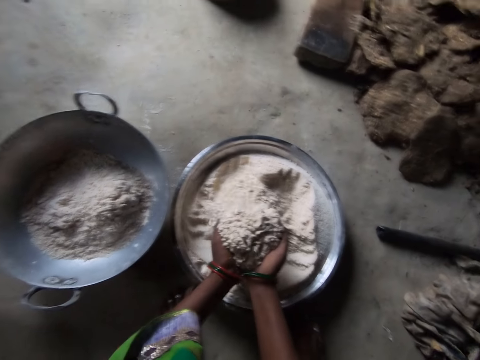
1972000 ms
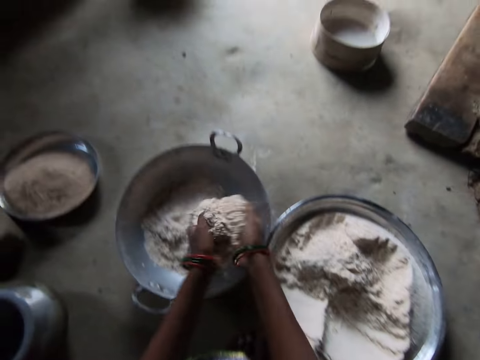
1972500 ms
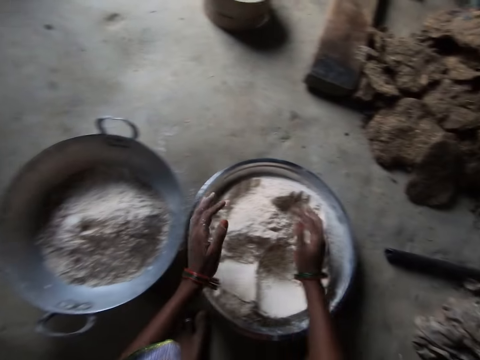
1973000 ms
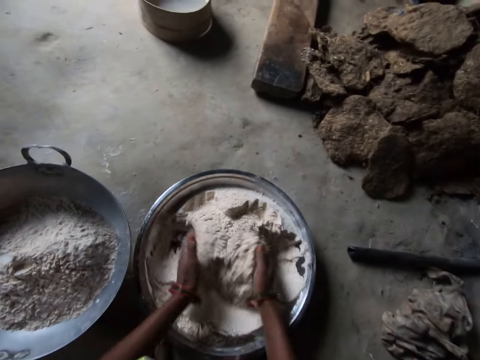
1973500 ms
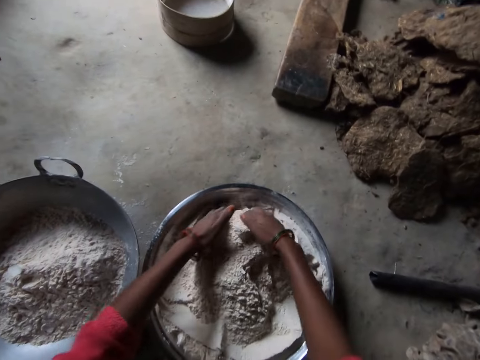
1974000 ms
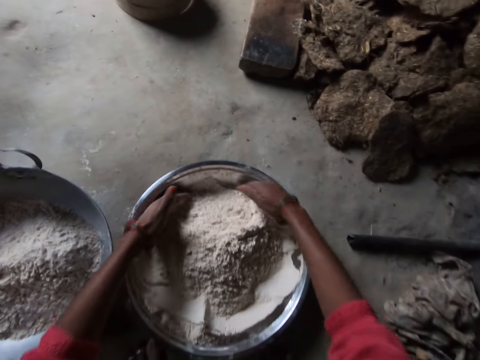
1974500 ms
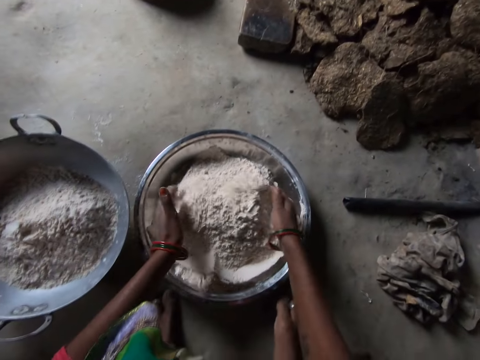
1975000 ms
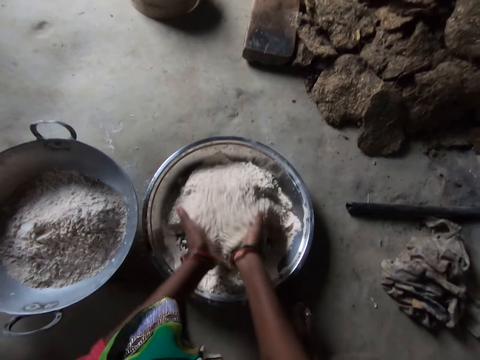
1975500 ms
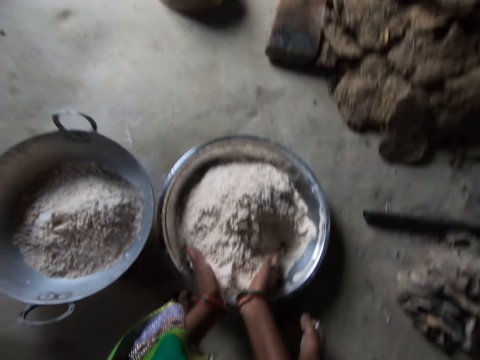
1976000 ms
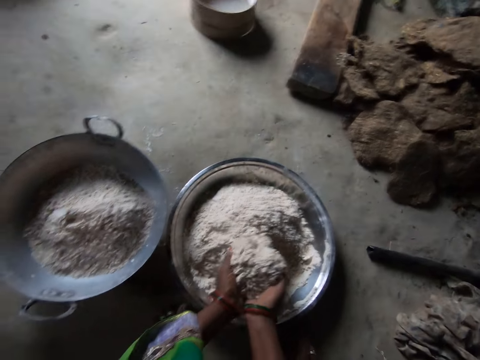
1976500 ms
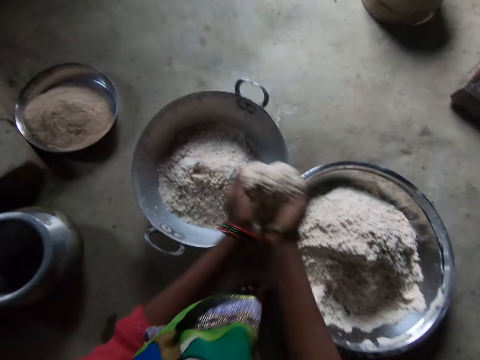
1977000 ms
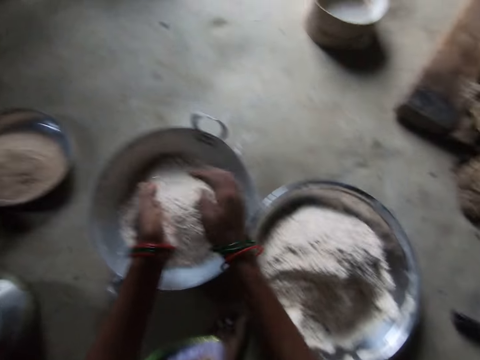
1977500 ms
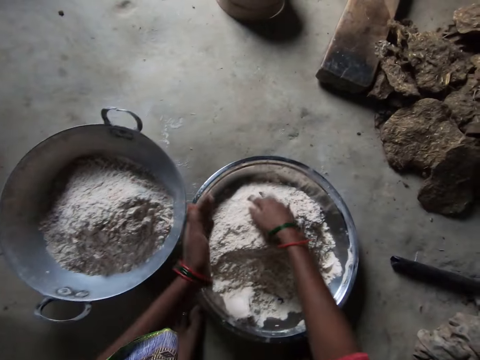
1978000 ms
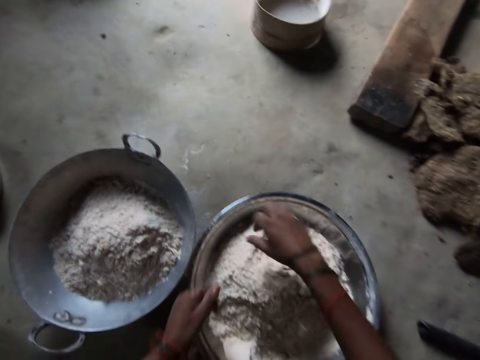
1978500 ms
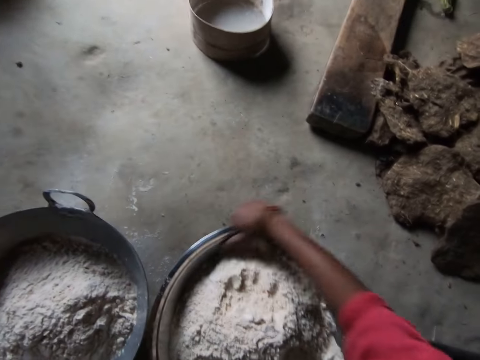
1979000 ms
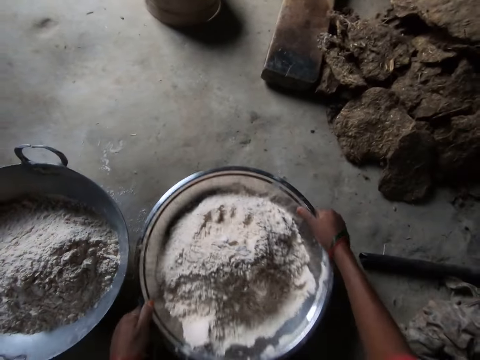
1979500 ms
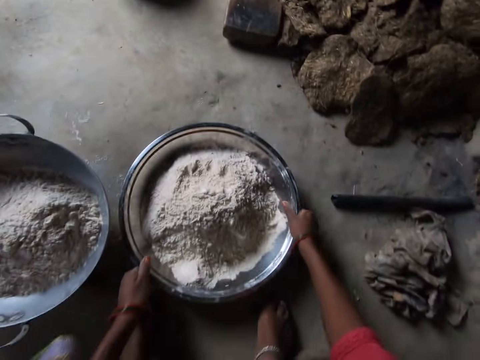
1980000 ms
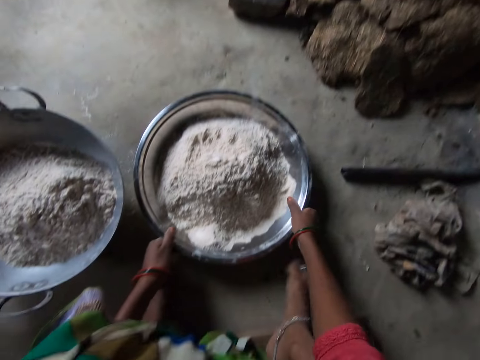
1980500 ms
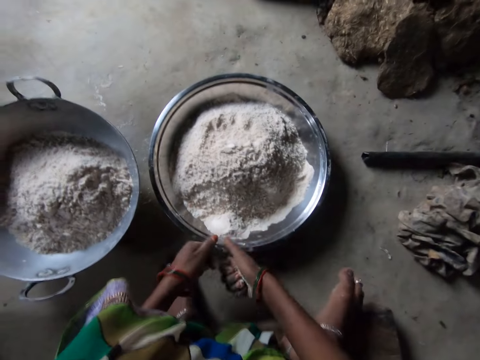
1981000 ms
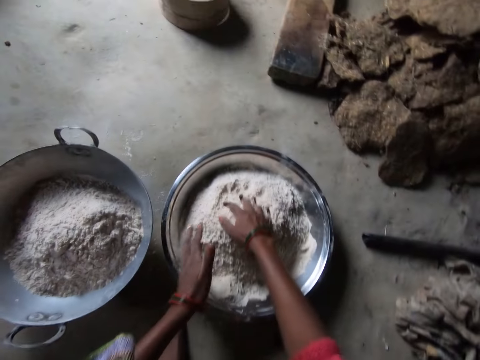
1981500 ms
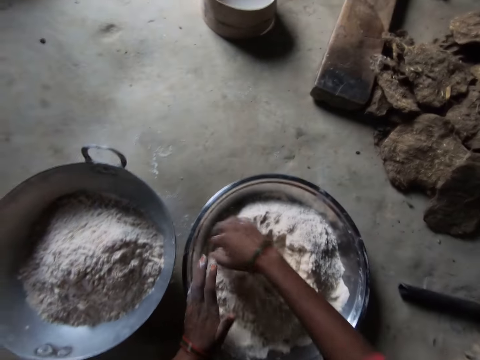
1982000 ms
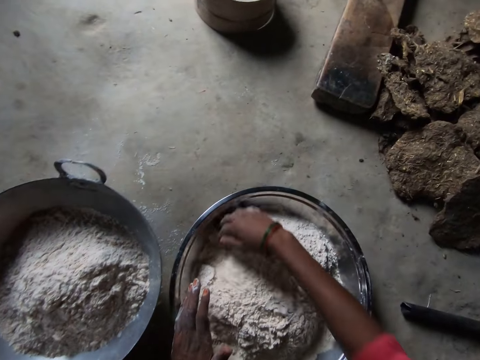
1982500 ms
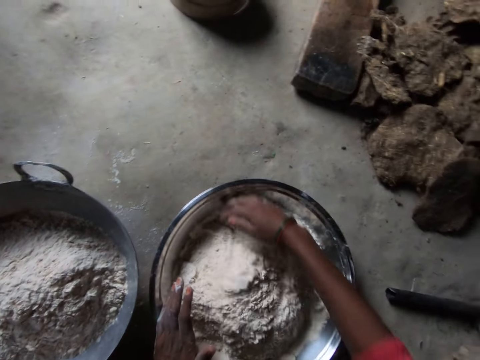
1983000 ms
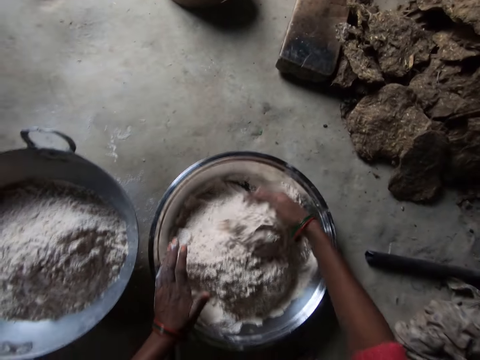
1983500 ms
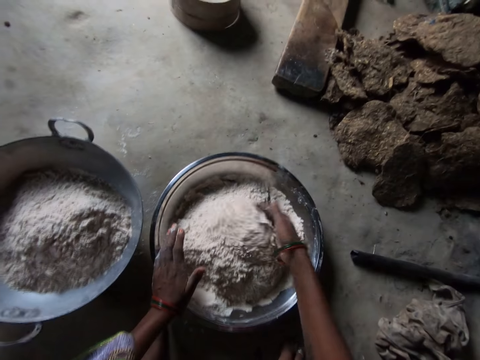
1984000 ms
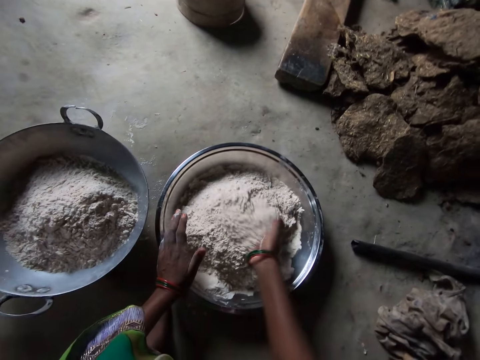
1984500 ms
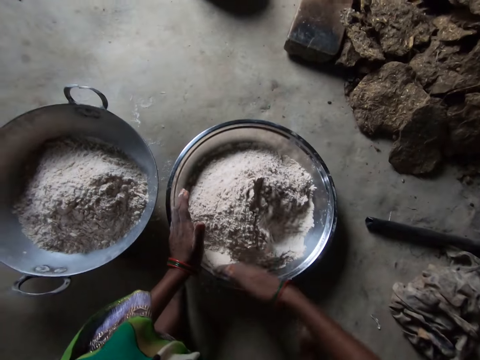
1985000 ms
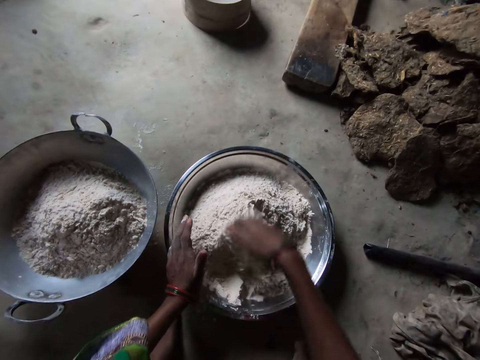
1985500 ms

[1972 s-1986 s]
The camera wearer moves her hands around the flour. She serves flour from the bowl into the pan. She moves her hand along the surface of the bowl. She cleans the edge of the stainless bowl. She hits the bowl on the floor. She moves her hands along the surface of the bowl. She slams the stainless bowl on the floor. She moves her hands along the surface of the bowl. She moves her hands forward. She places her hand on the basin. She moves her hand around the flour. She stirs the flour.

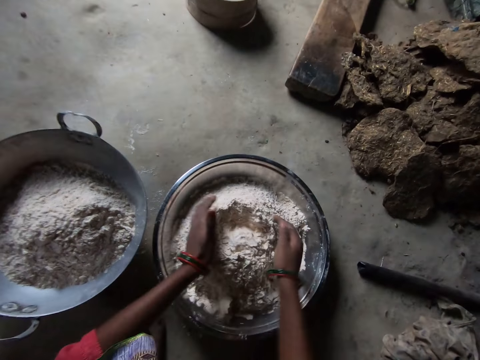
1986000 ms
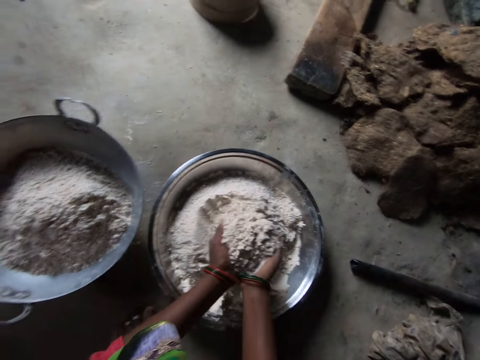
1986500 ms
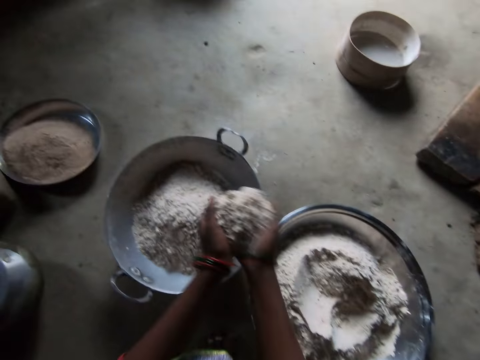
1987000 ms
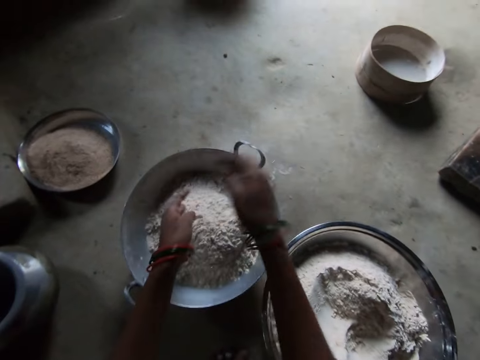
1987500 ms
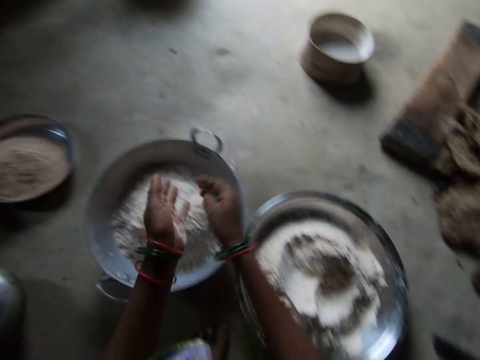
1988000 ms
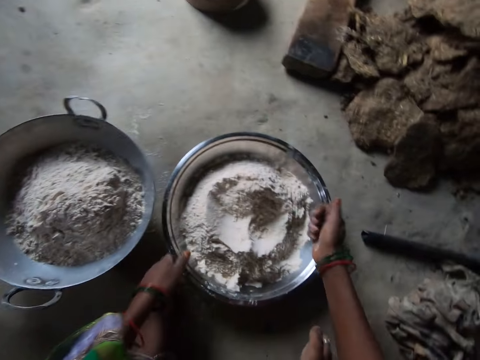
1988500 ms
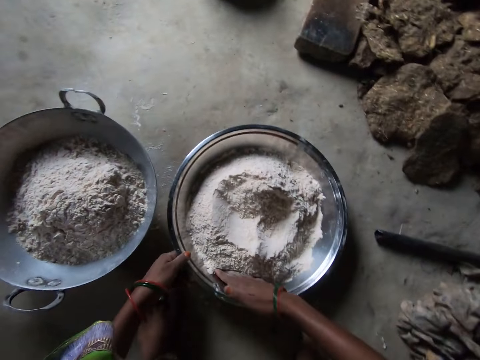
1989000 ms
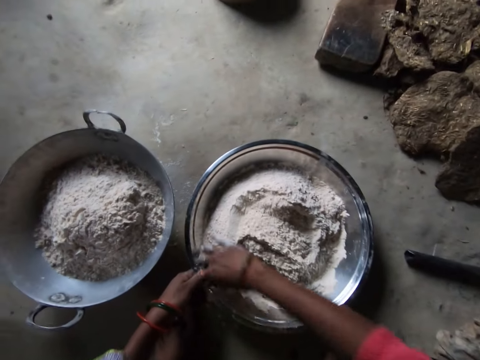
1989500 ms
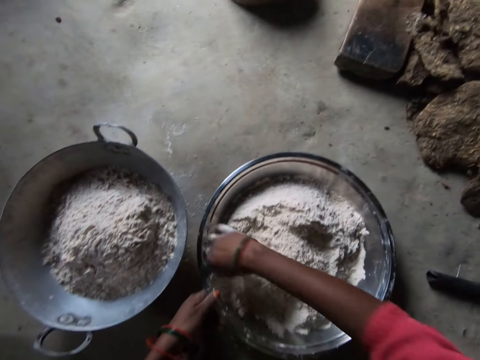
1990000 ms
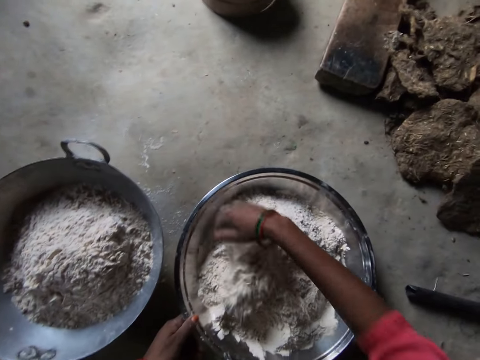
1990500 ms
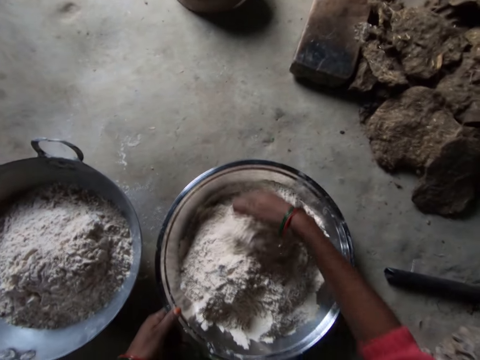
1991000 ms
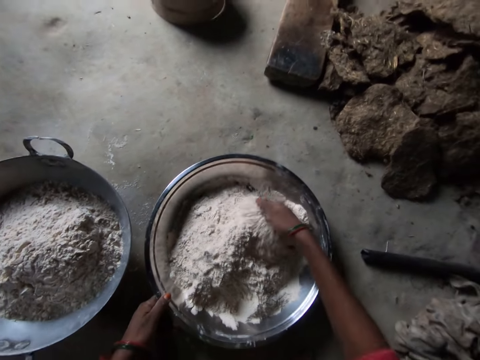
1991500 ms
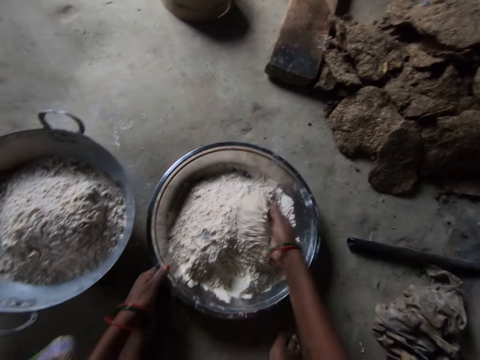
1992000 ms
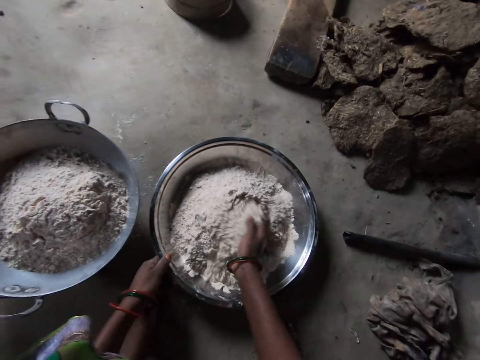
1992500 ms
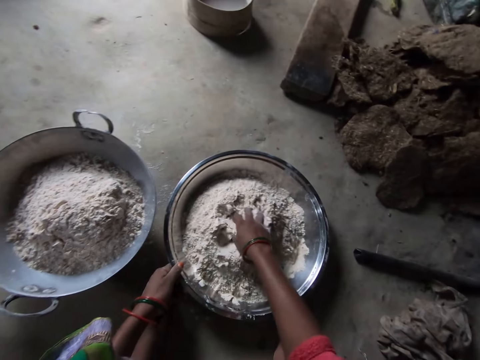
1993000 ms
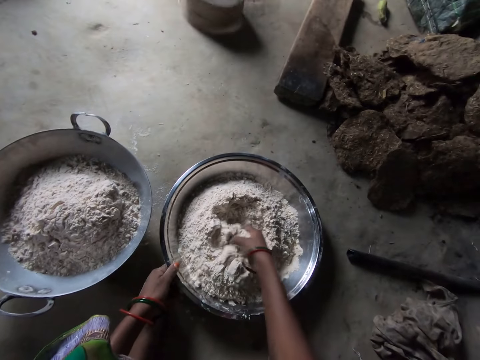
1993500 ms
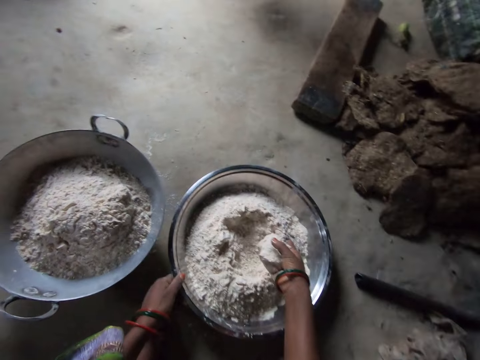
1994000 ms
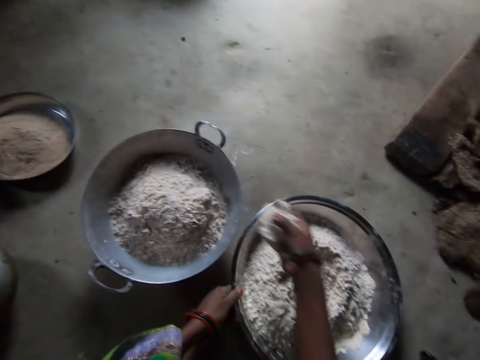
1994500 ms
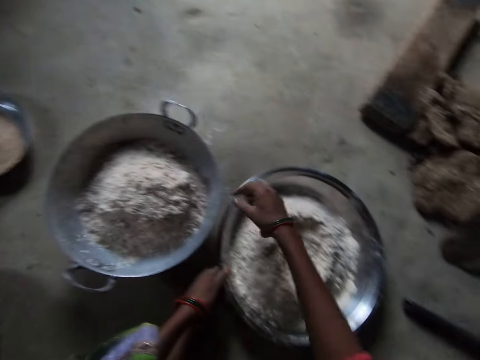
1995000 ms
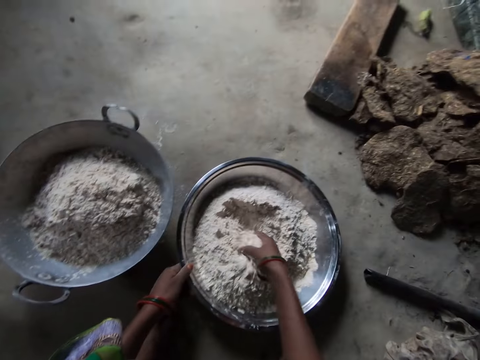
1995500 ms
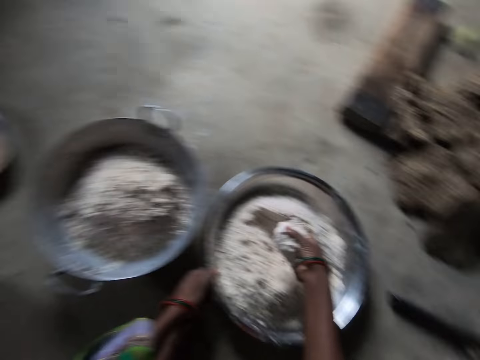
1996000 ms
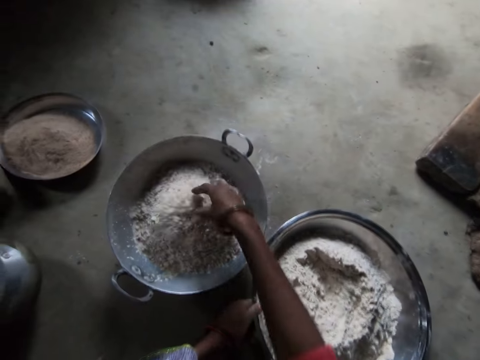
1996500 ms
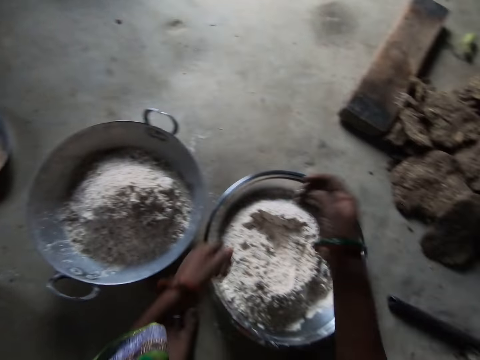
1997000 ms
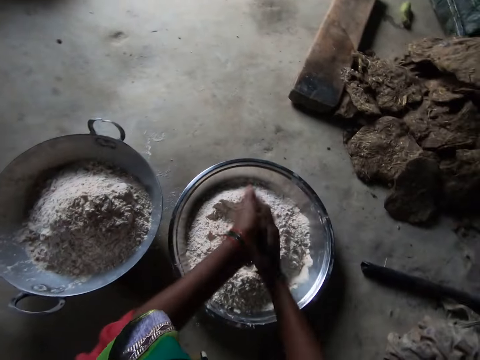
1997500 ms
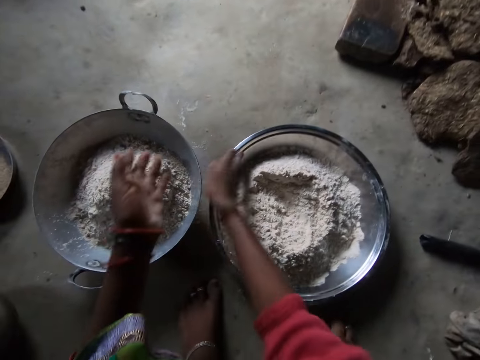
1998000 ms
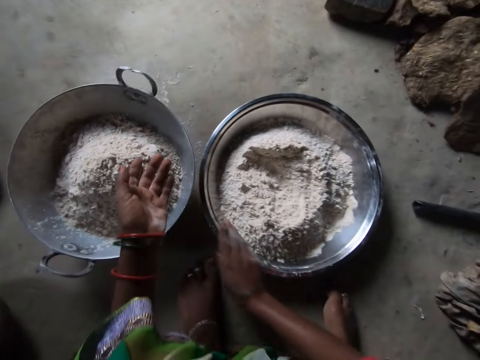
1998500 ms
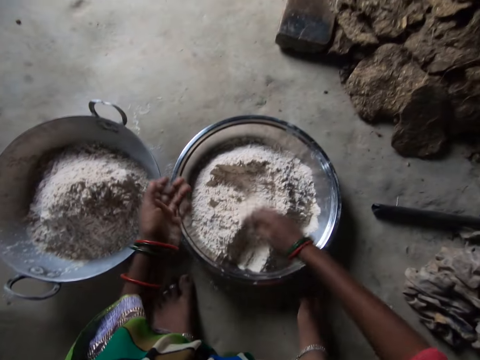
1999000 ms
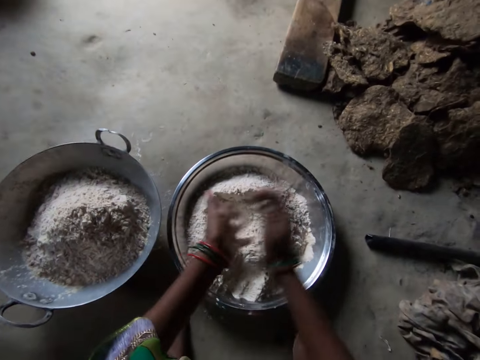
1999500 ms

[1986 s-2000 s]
The camera wearer serves flour from the bowl into the pan. She rubs her hands together. She holds the bowl with her hand and hits the bowl on the floor. She moves her hand around the flour. She stirs the flour. She hits the bowl on the floor. She serves flour from the bowl into the pan. She rubs her hands together. She moves her hand along the surface of the bowl. She cleans the edge of the stainless bowl. She rubs her hands together.
